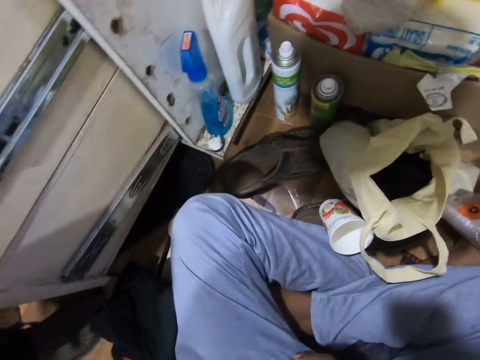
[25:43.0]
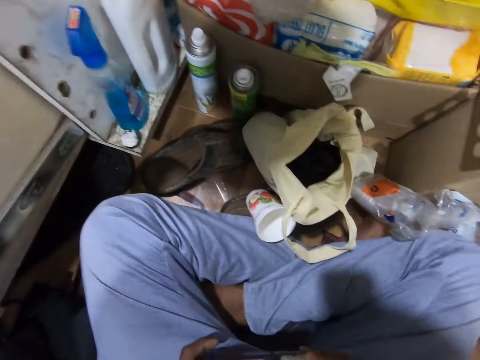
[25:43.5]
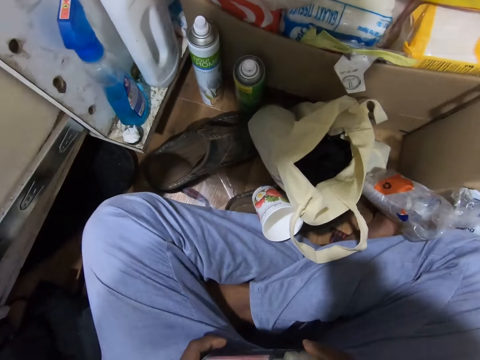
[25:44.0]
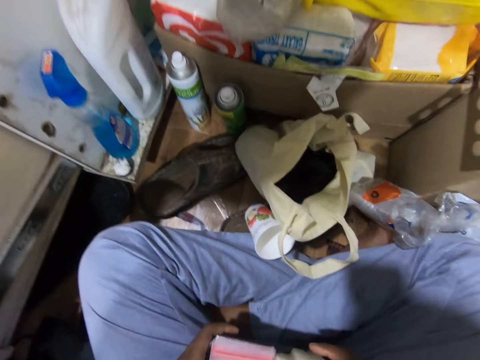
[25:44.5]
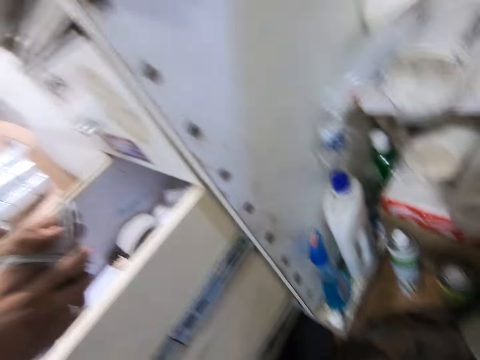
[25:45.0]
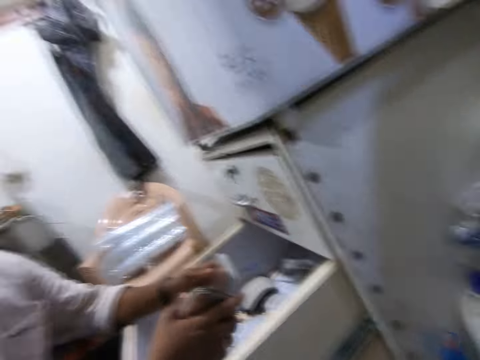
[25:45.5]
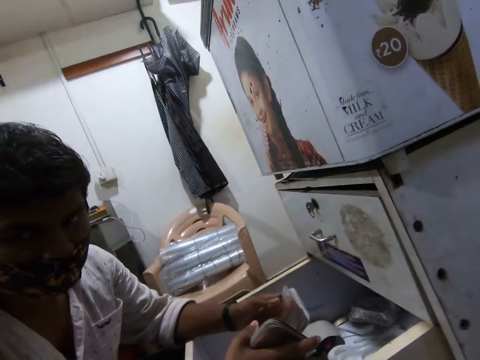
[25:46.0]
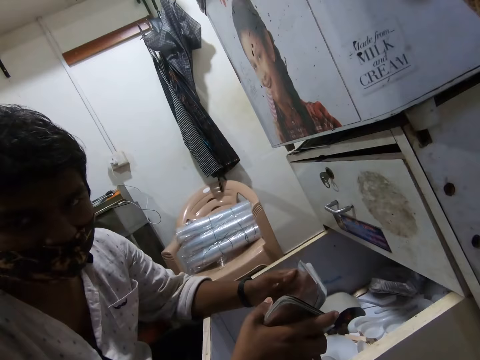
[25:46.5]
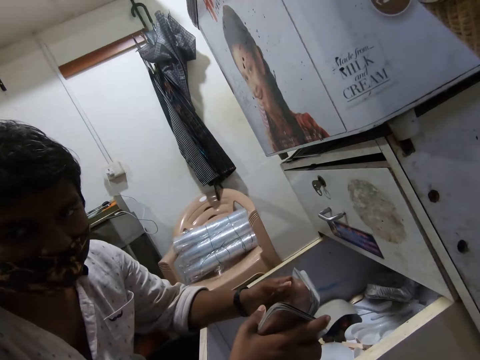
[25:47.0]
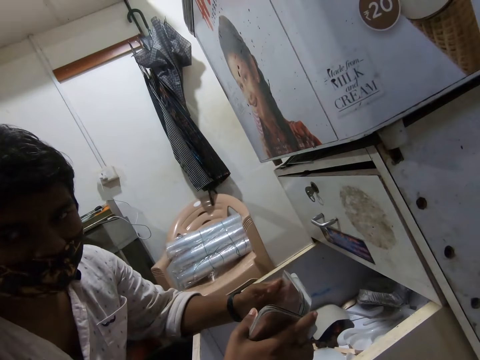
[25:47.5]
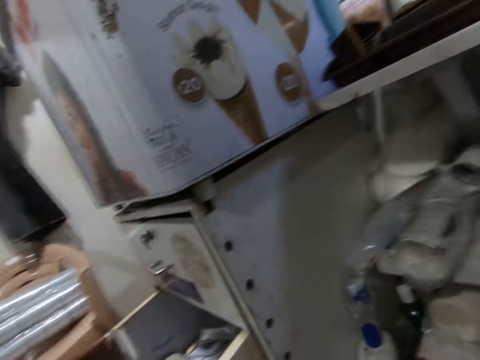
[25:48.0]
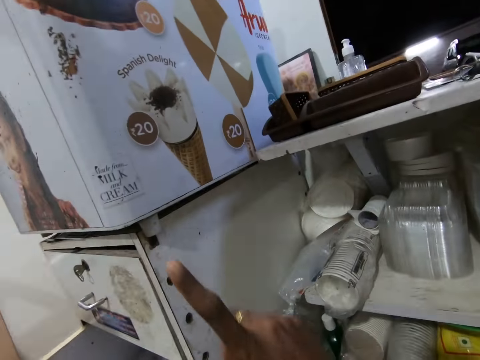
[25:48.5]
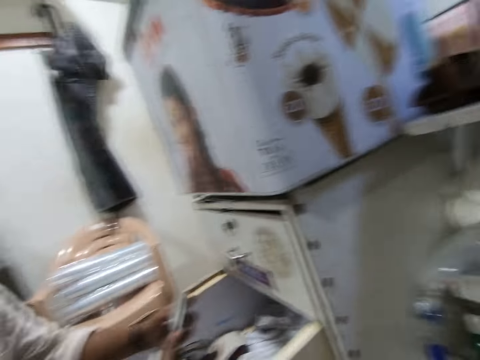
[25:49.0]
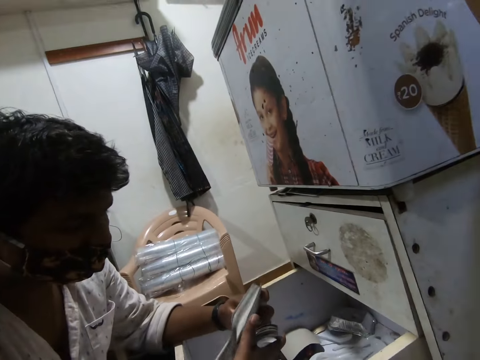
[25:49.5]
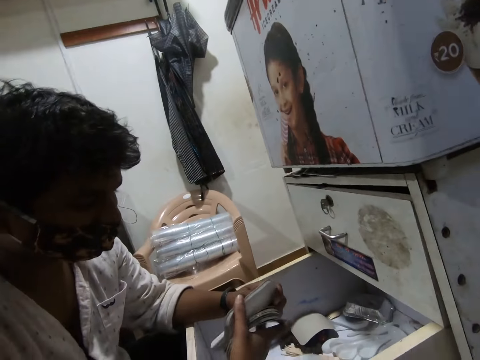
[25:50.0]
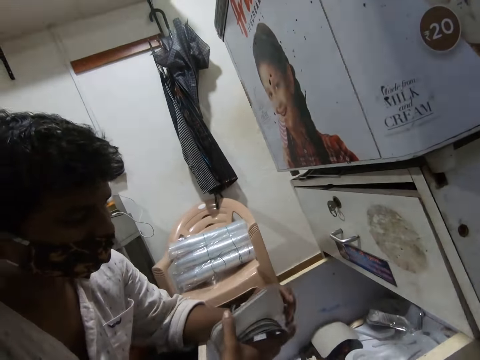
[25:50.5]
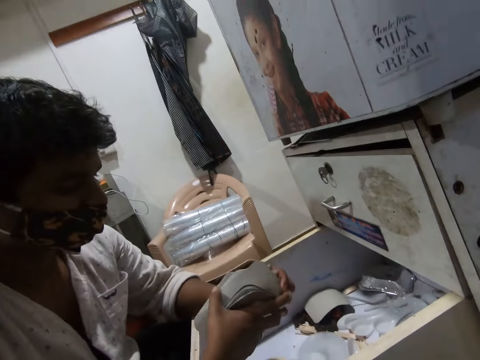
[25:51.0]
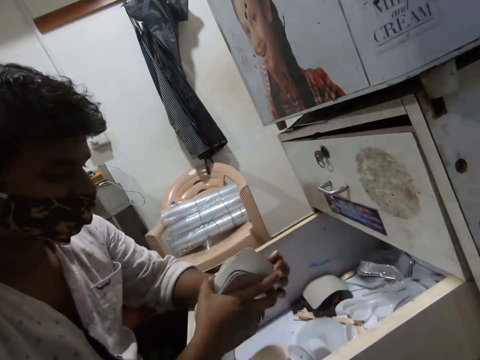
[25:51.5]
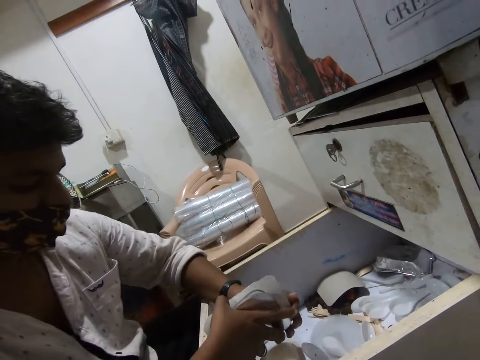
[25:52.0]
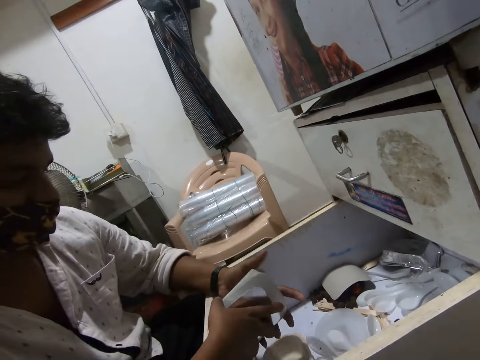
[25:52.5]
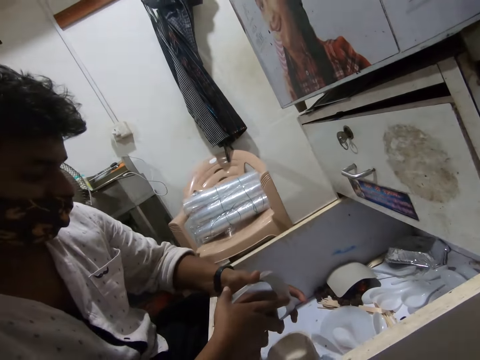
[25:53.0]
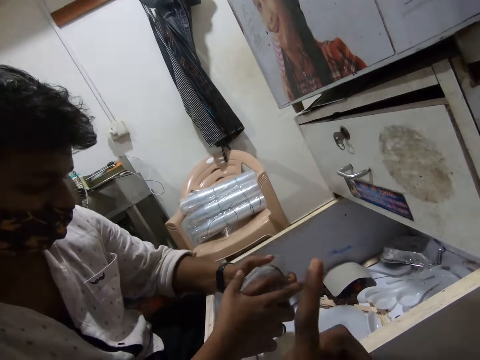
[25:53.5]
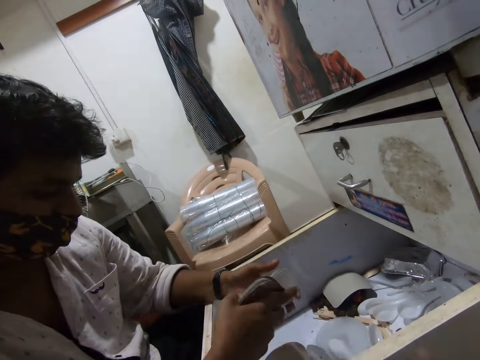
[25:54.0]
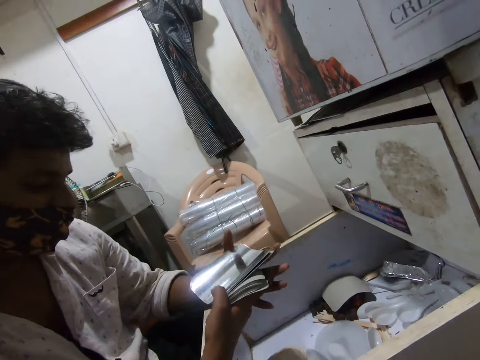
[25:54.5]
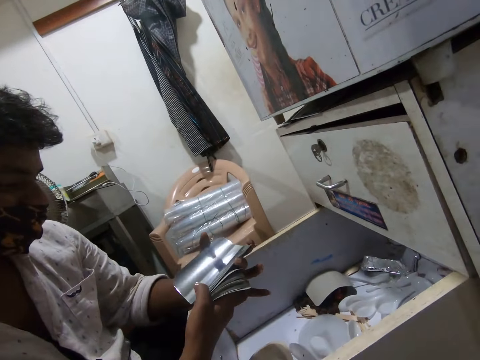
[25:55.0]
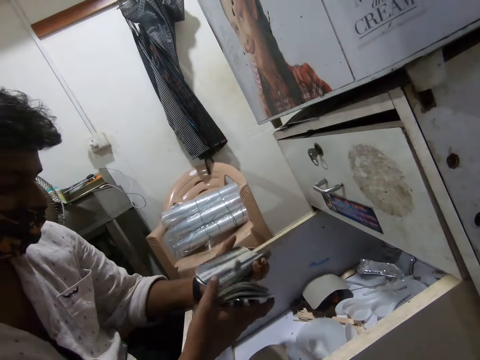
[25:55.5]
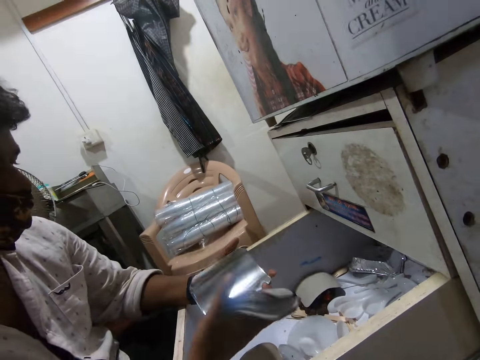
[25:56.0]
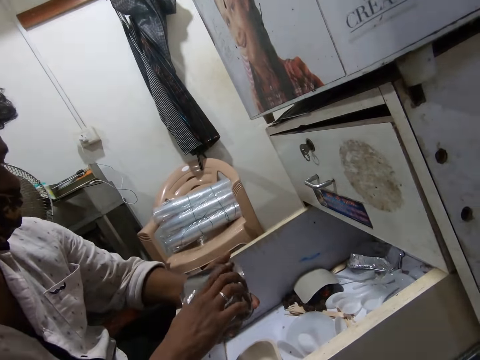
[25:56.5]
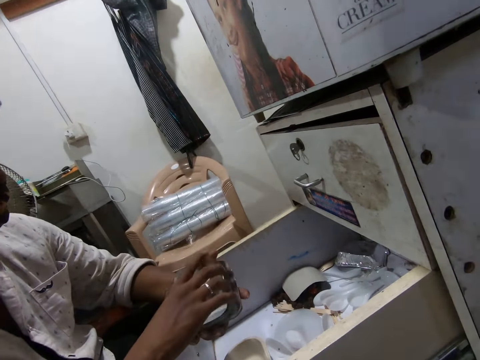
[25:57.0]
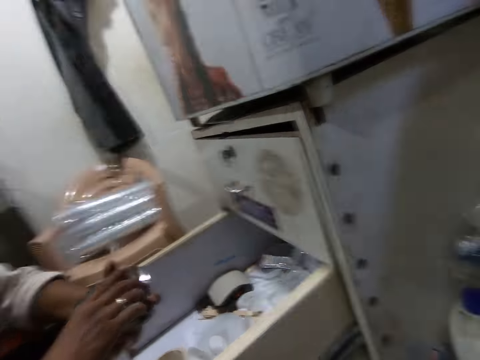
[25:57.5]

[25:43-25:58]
The camera wearer converses with the woman. They look at the woman. The woman places some silver cards on the silver cards in her right hand with her left hand, arranges the silver cards in her right hand with her left hand, removes some silver cards from her right hand with her left hand, shuffles things, and places the silver cards in her right hand on the silver cards in her left hand.

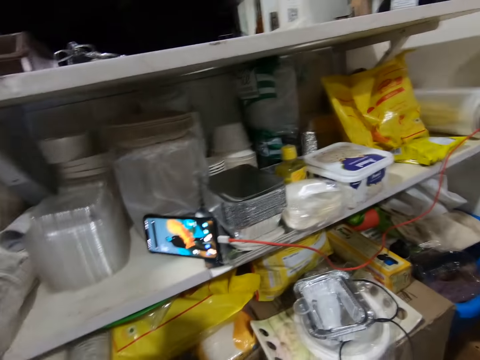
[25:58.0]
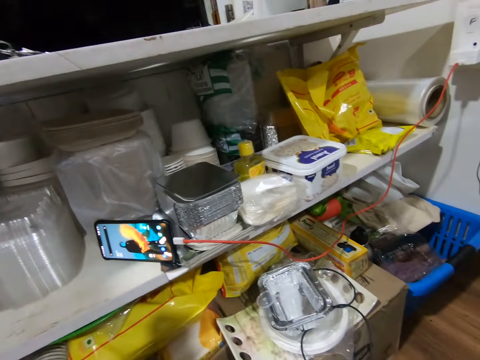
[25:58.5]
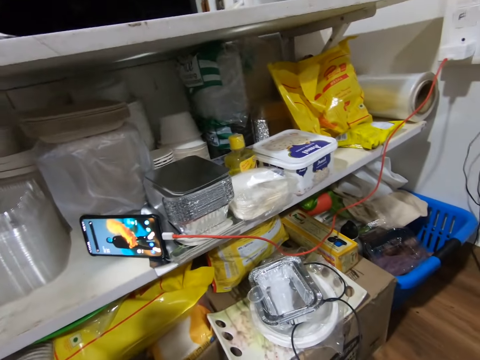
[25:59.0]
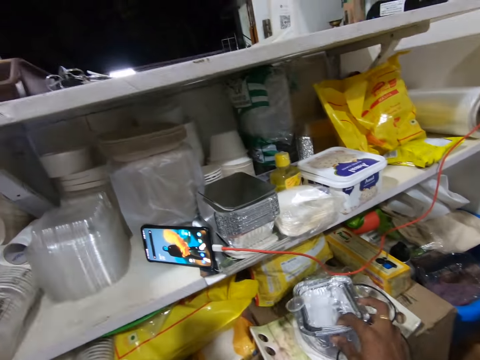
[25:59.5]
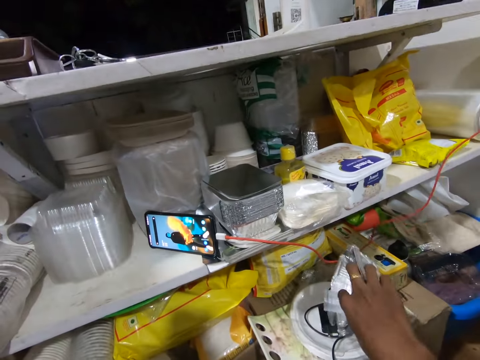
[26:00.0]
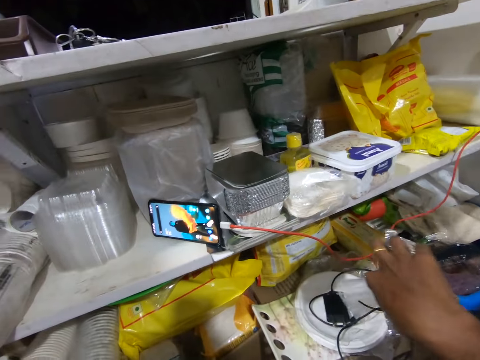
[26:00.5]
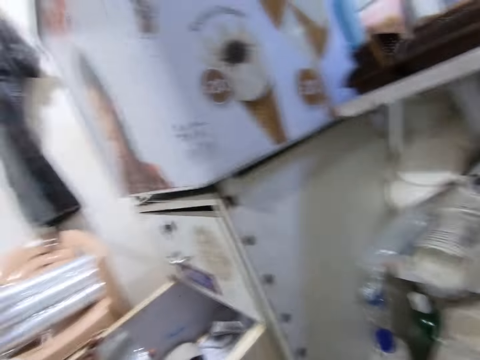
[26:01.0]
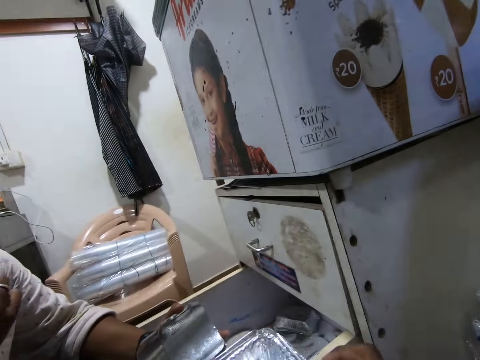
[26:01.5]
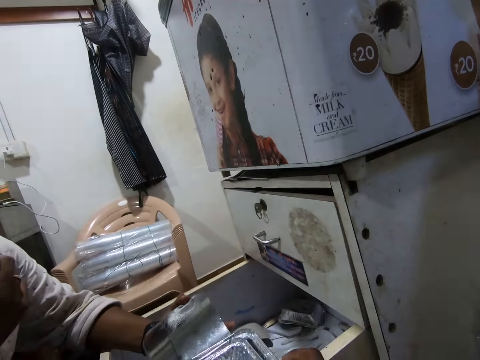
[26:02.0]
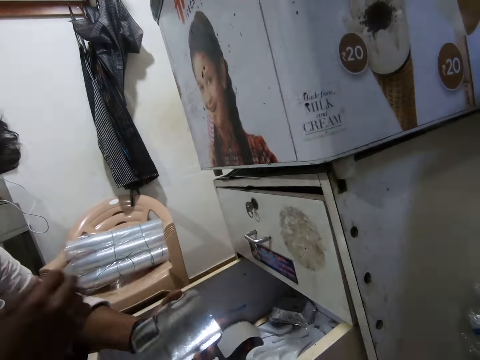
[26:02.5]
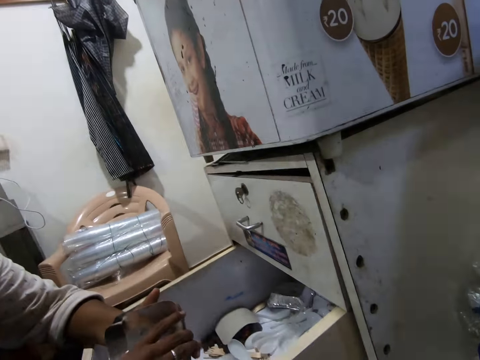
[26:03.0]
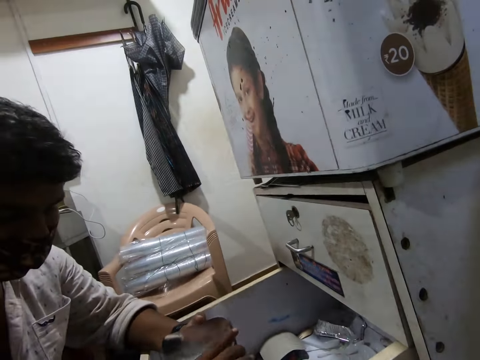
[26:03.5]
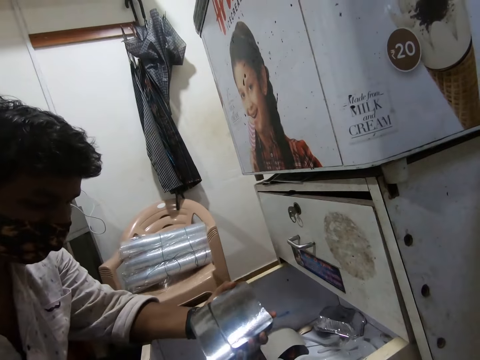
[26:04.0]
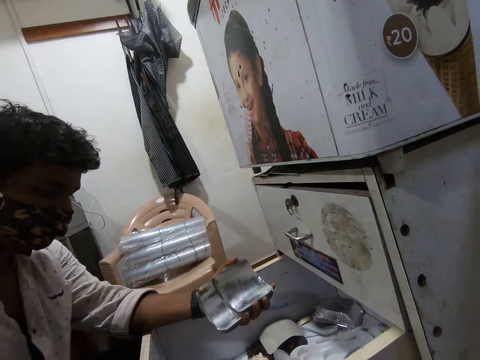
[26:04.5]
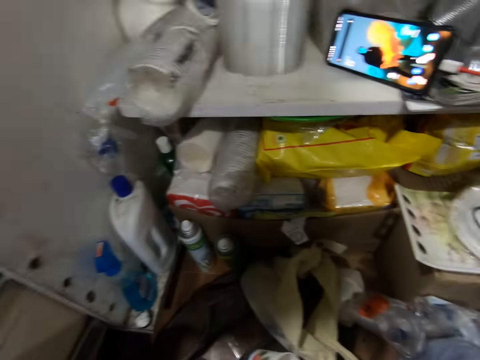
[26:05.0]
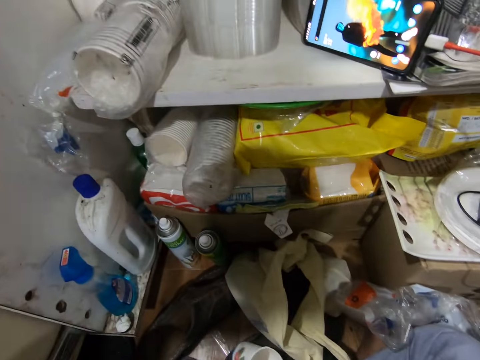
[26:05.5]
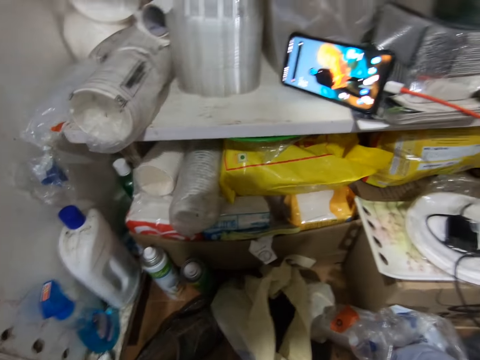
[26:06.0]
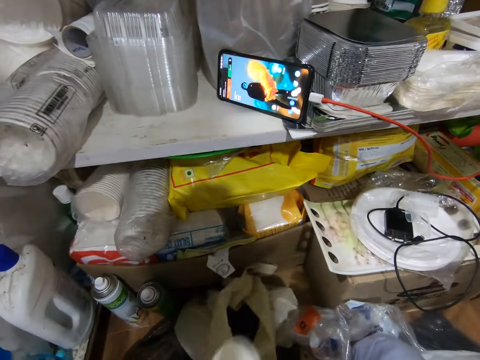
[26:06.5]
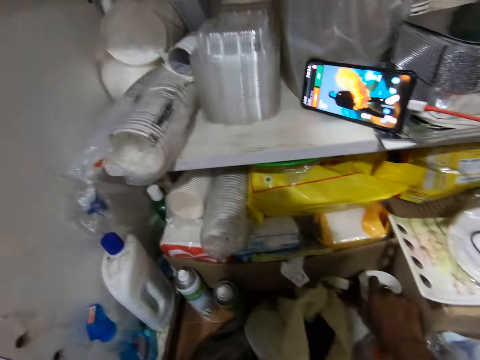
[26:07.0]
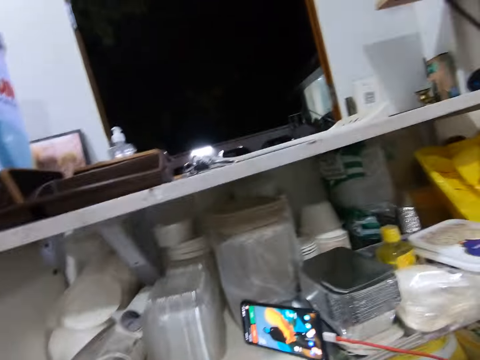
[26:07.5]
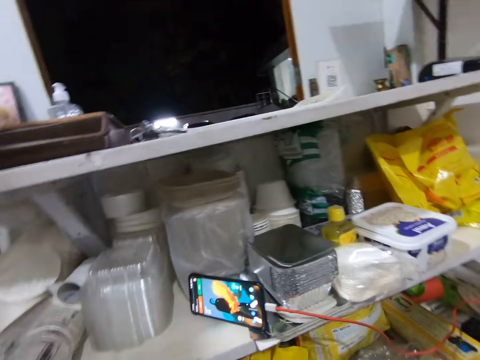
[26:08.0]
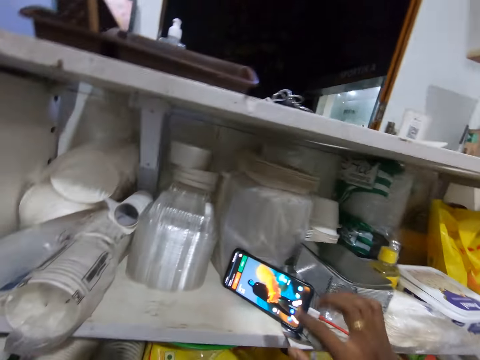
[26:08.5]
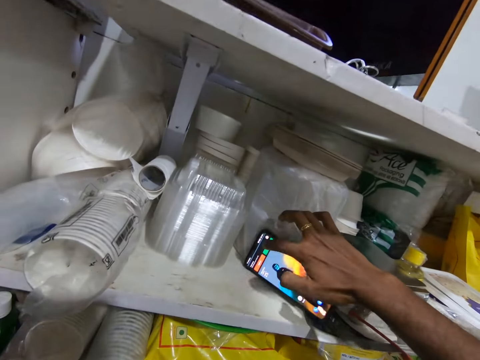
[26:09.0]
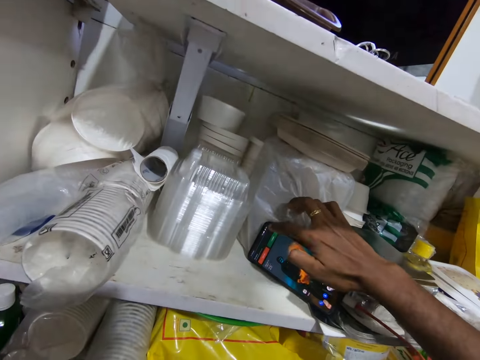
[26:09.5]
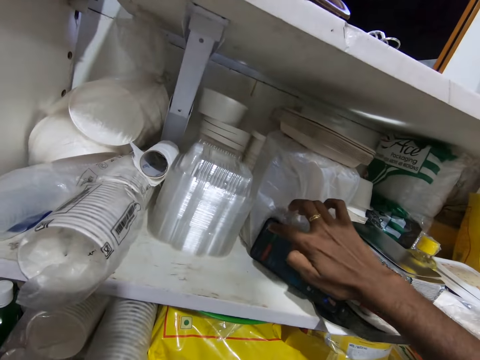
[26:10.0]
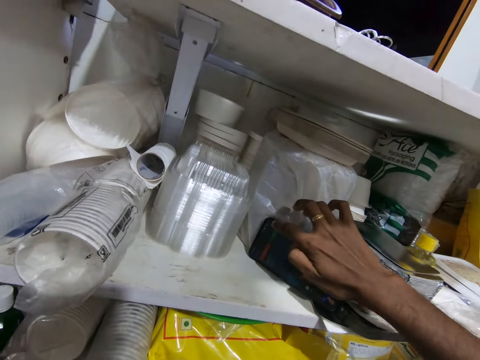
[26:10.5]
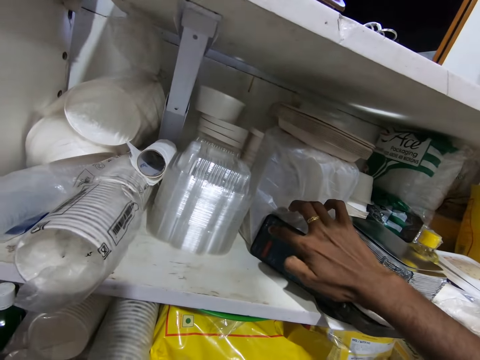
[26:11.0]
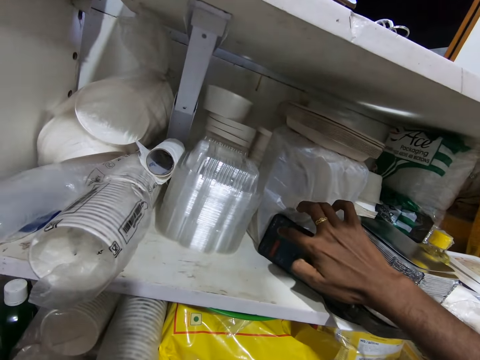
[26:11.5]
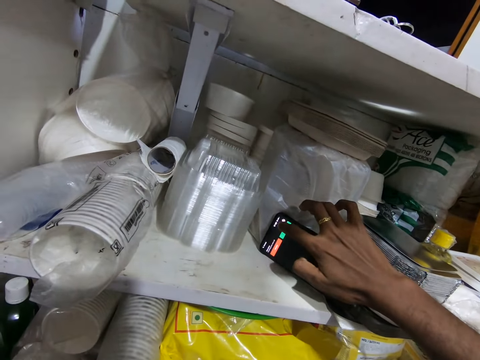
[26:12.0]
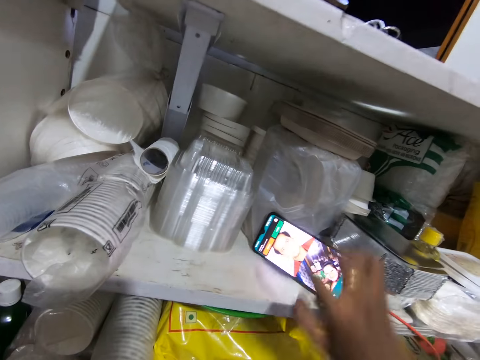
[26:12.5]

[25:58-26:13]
The woman converses with the camera wearer. The camera wearer picks up a silver card from a plate on a tray with his right hand. He places some nylons in the silver plate in his right hand on the plate on the tray. He places the silver plate on the drawer with his right hand. The woman holds some silver cards in her left hand with her right hand and removes her right hand from the silver cards in her left hand. The camera wearer places a cup on the floor with his right hand. He operates the phone on the second layer of the shop counter with his right hand. He converses with the woman.
